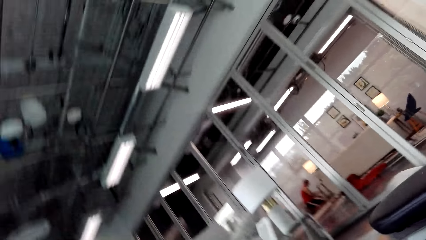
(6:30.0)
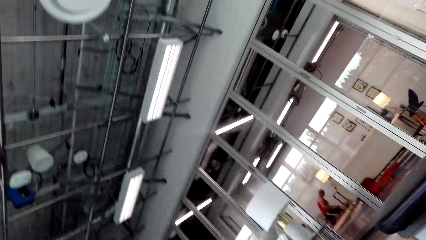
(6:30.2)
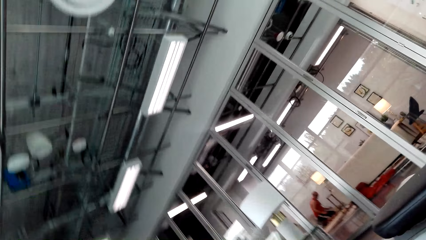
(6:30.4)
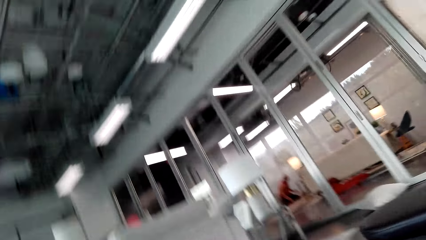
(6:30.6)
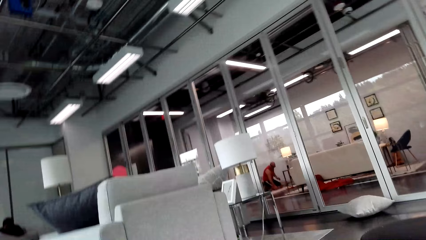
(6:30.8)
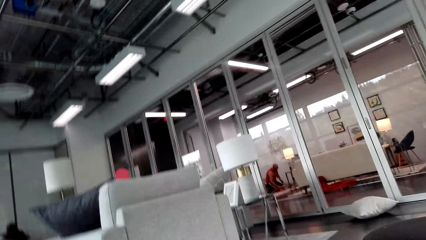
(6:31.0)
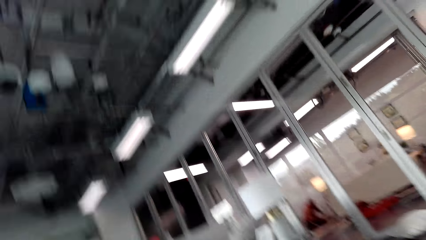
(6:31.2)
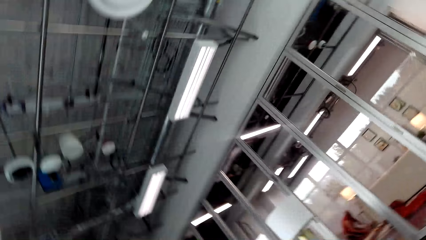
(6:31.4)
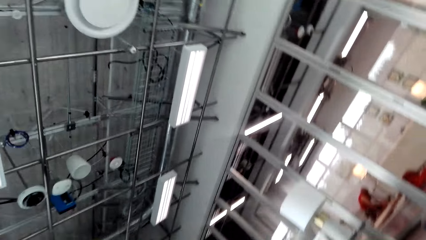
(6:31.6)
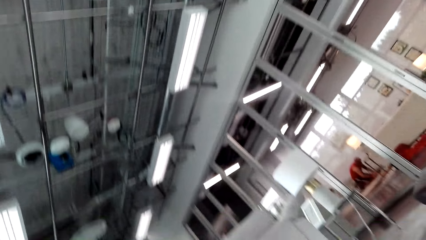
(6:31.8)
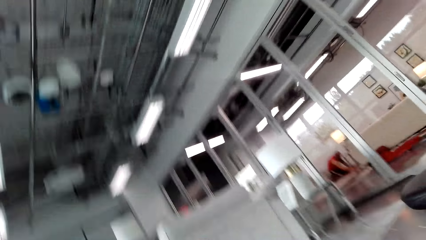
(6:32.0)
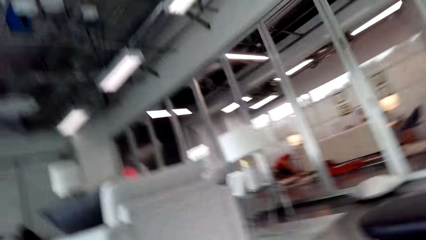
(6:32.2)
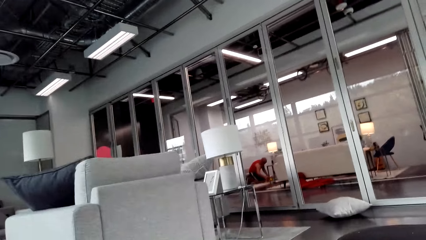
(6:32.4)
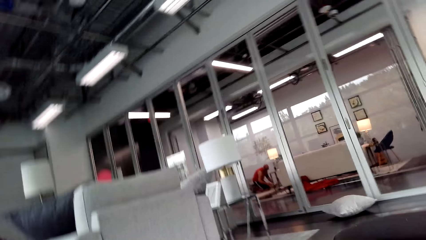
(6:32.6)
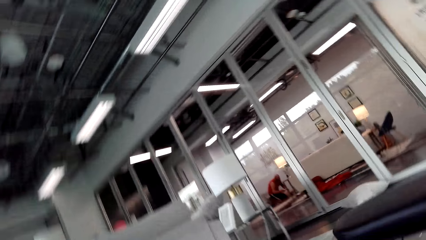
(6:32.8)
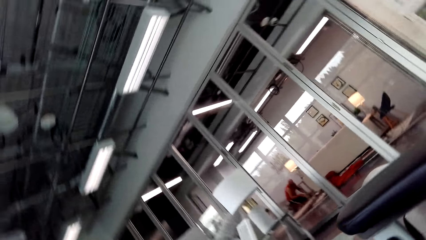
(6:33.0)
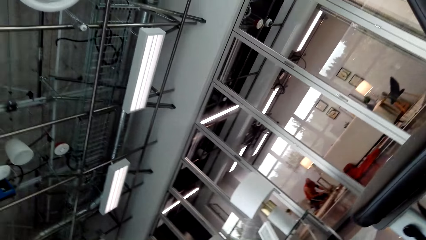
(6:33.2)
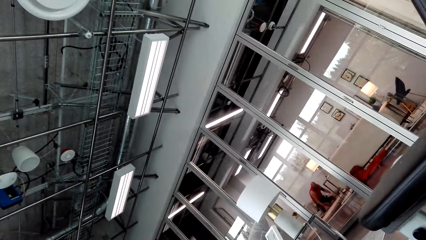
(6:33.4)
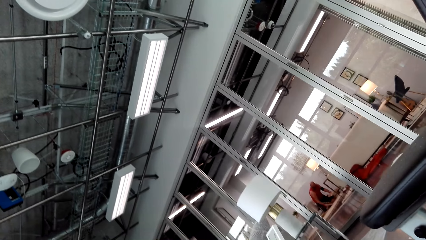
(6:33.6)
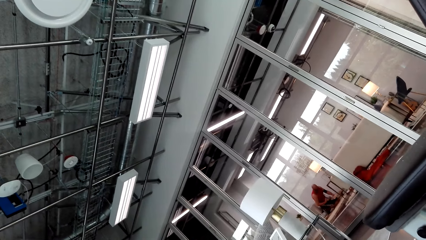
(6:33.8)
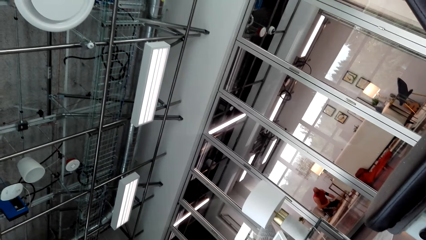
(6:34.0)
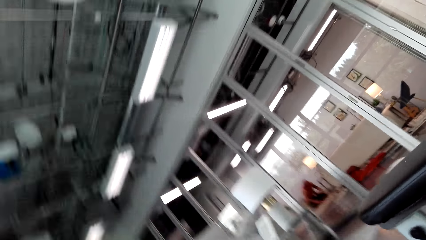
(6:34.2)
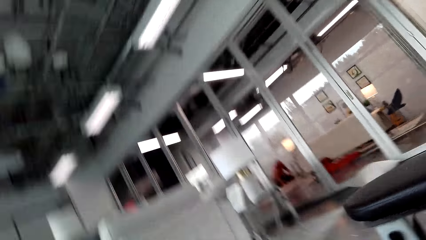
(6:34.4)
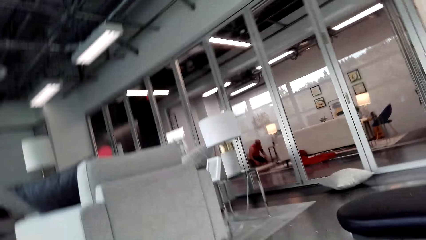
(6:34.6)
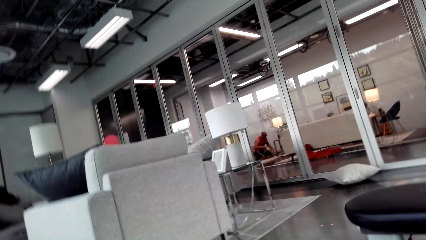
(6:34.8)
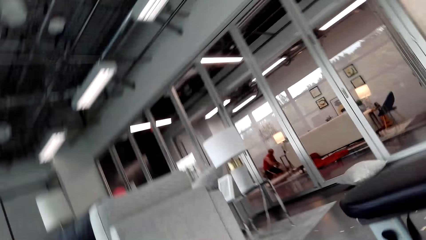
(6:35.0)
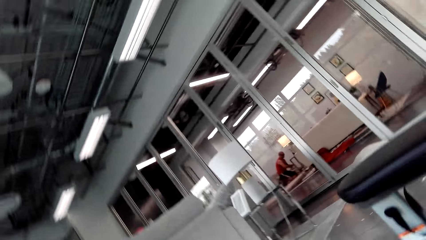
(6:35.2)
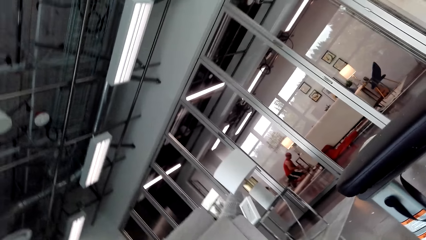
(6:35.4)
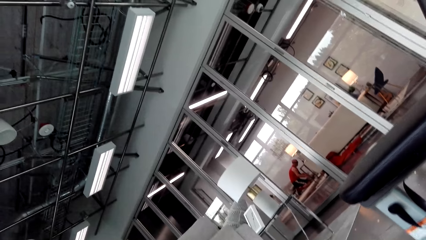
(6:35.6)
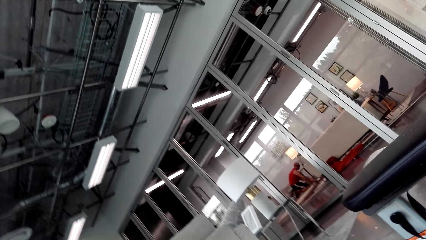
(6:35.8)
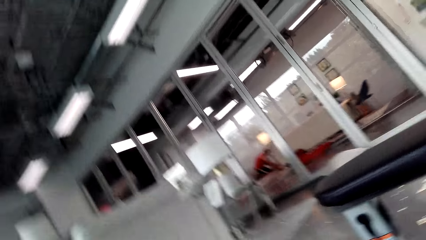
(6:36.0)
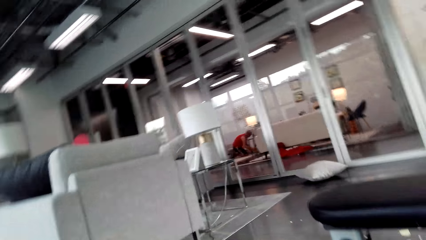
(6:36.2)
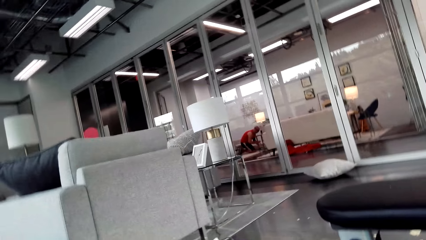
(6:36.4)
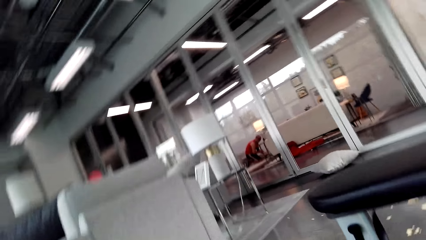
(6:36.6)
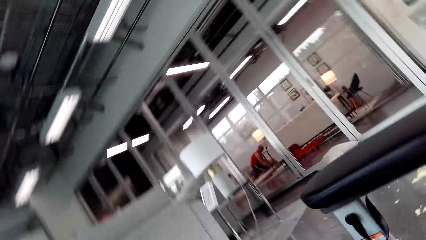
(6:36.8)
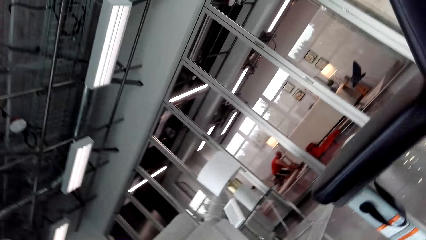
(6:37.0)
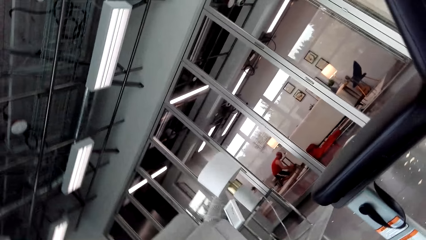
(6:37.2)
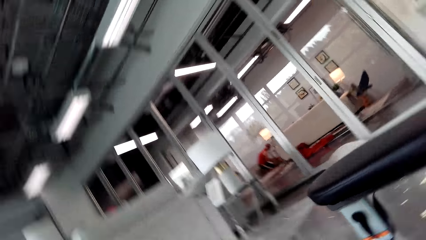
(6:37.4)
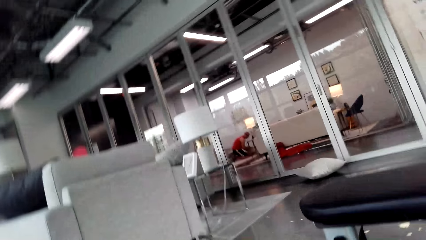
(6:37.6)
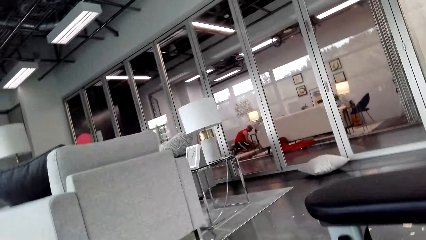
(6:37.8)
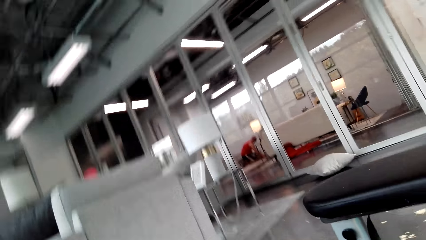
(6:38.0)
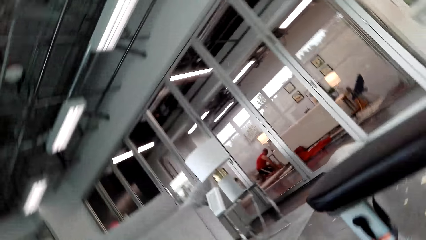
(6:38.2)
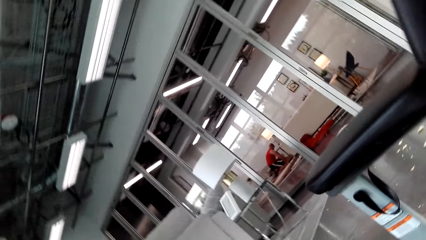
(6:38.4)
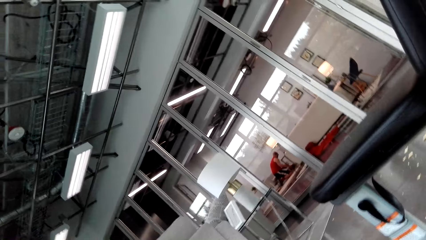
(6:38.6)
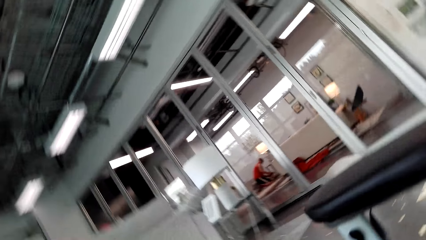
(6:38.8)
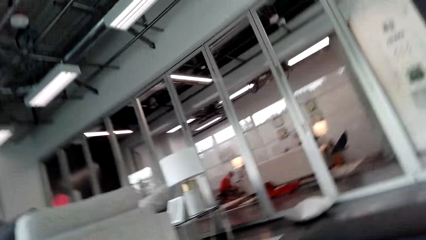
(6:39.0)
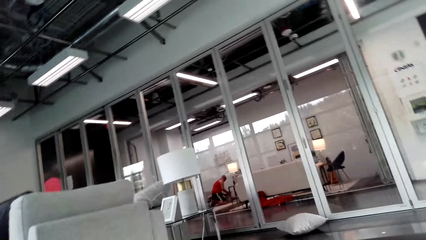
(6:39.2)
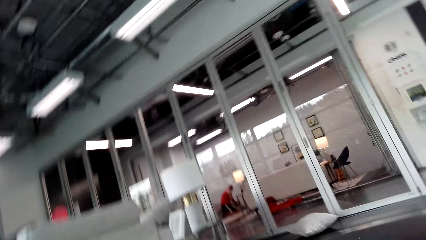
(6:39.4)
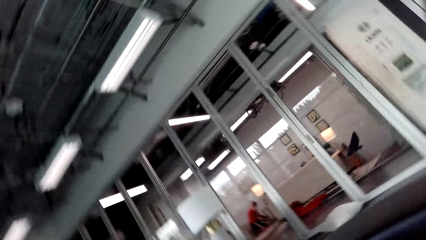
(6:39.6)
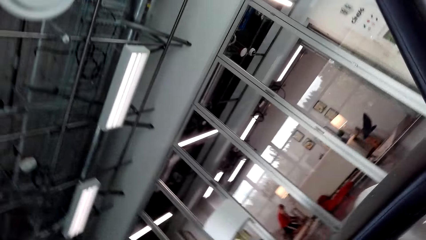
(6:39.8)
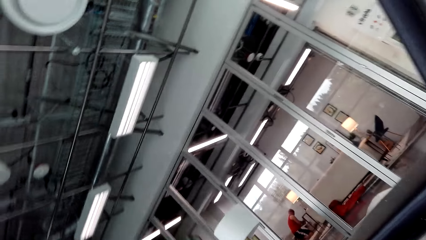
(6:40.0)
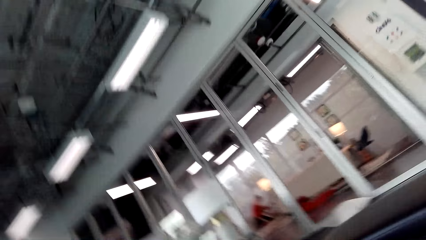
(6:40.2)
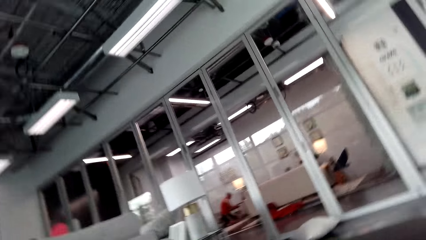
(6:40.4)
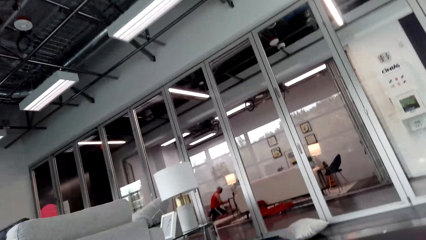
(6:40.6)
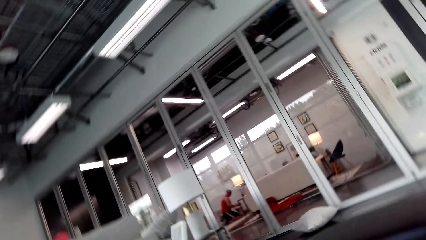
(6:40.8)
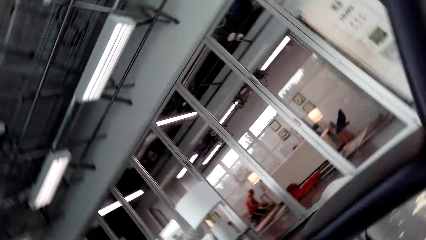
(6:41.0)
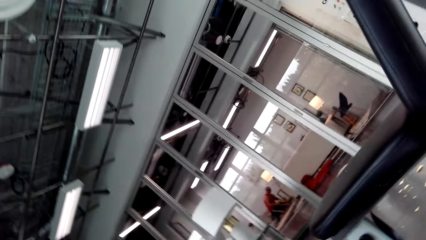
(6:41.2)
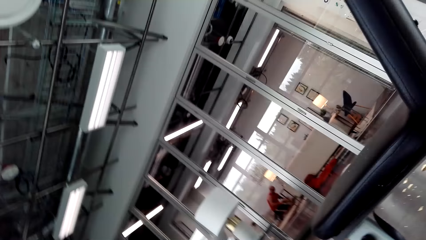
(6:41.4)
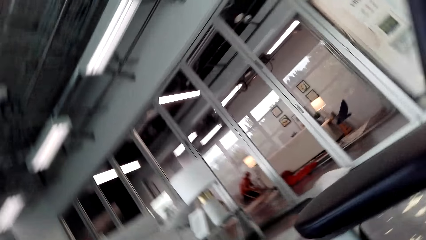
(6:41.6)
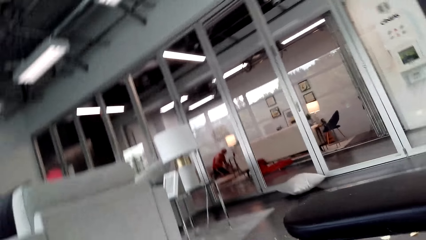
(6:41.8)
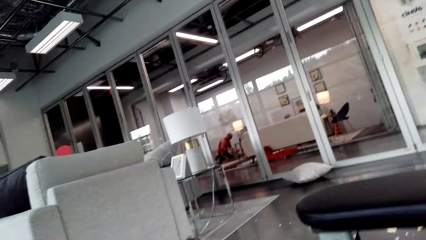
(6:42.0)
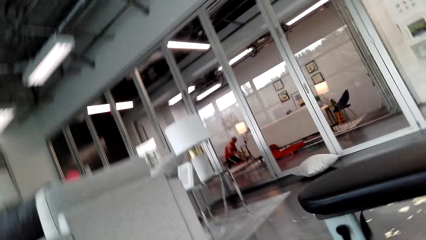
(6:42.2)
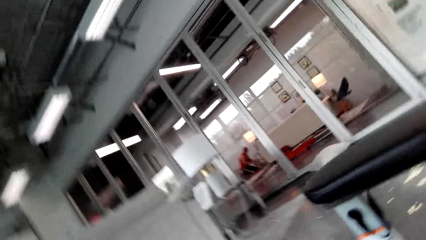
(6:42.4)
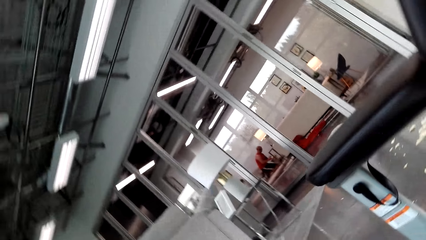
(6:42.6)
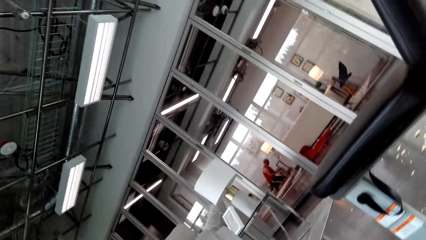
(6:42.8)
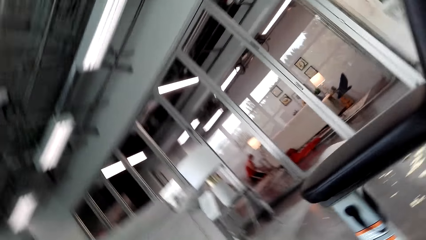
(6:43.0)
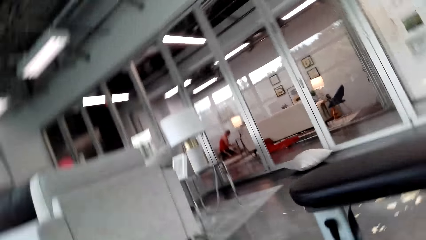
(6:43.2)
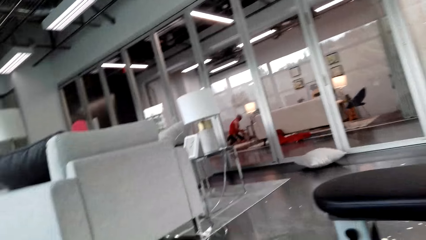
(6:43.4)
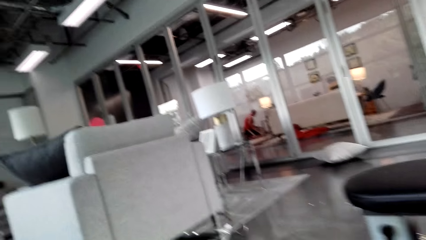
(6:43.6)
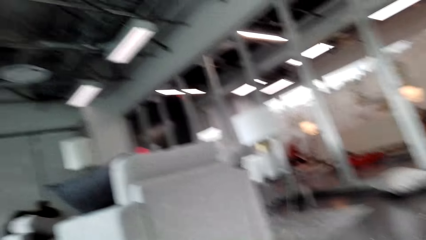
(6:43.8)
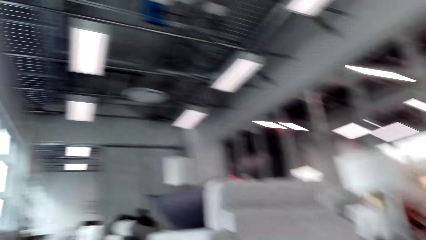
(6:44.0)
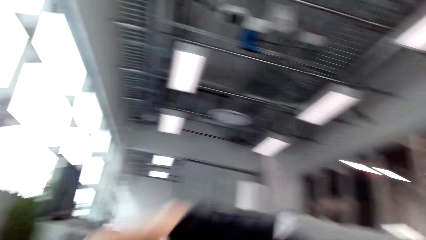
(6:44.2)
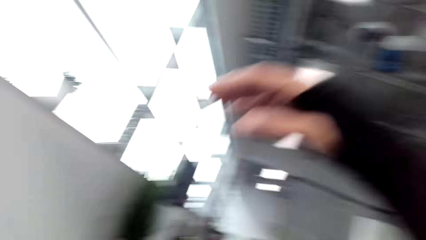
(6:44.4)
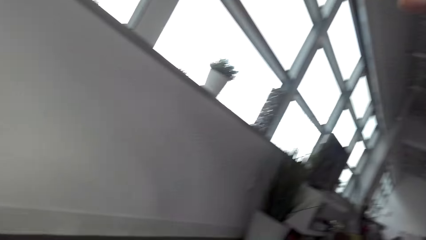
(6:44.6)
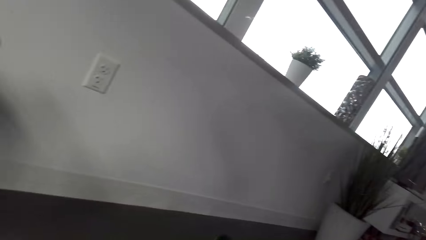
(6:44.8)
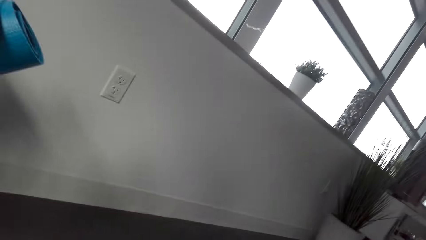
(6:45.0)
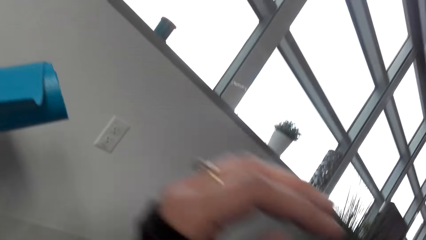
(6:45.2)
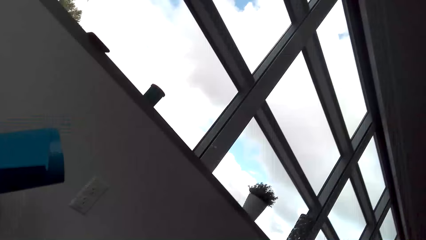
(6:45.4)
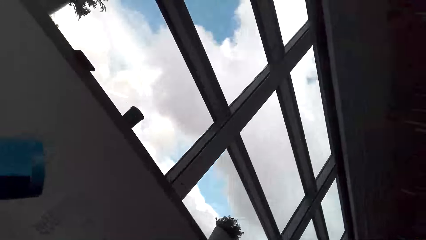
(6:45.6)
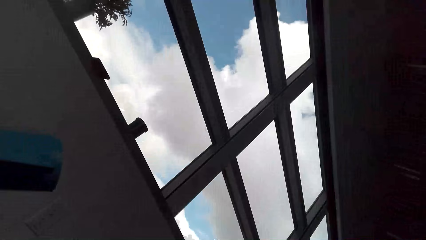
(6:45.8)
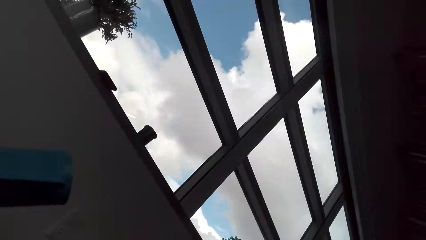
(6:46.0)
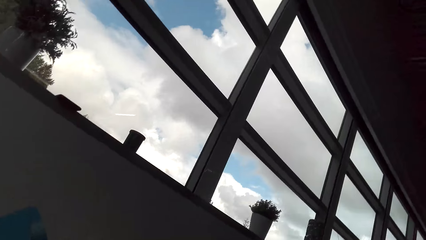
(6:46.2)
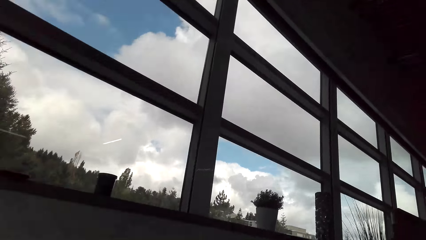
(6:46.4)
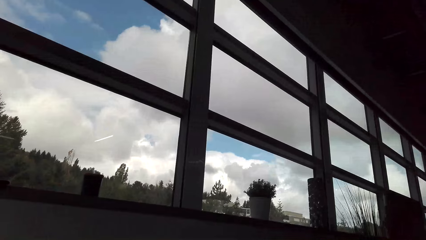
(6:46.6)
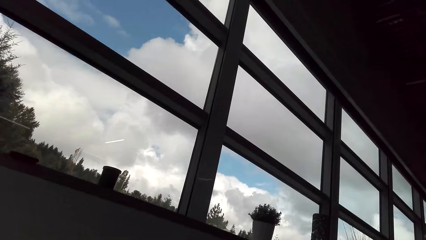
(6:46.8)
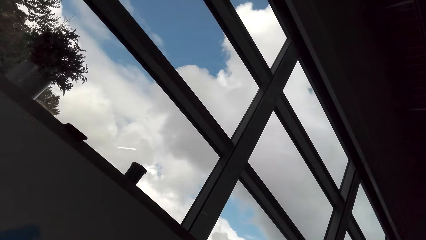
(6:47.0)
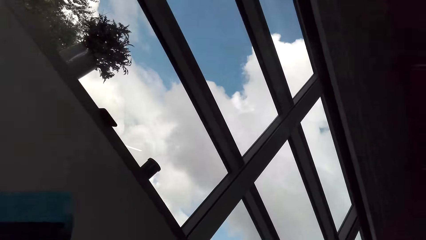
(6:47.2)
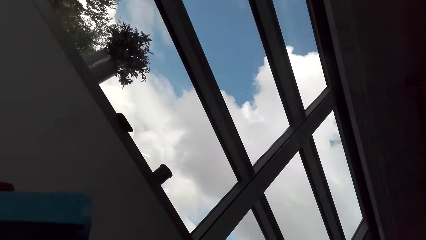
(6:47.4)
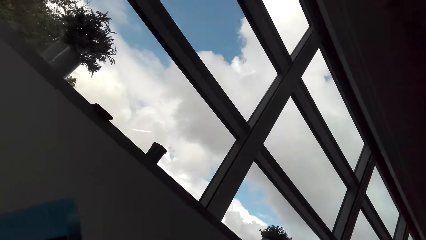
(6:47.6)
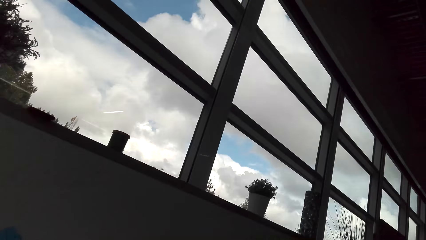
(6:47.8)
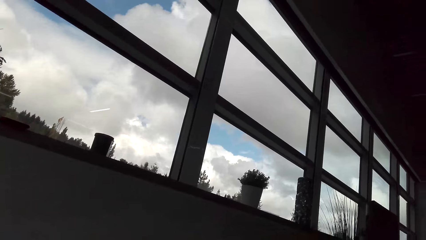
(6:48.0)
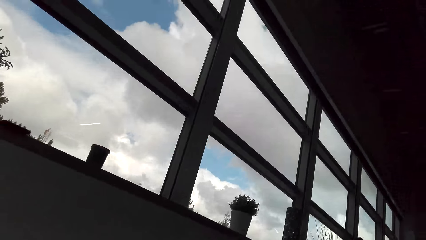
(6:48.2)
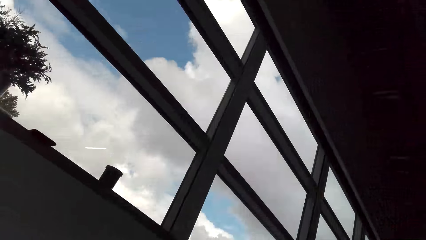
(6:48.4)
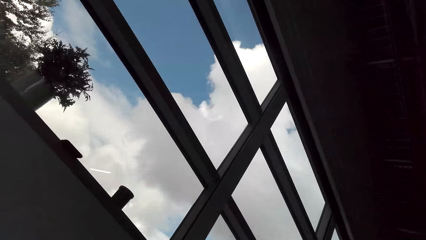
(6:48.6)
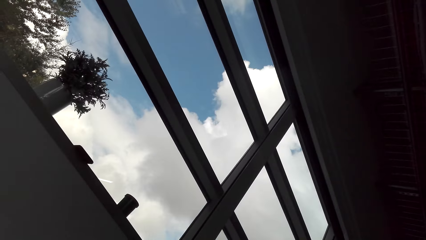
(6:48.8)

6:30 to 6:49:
The camera wearer exercises in the house repeatedly. They lift up a hand, look around, move a hand, and exercise in the house.
